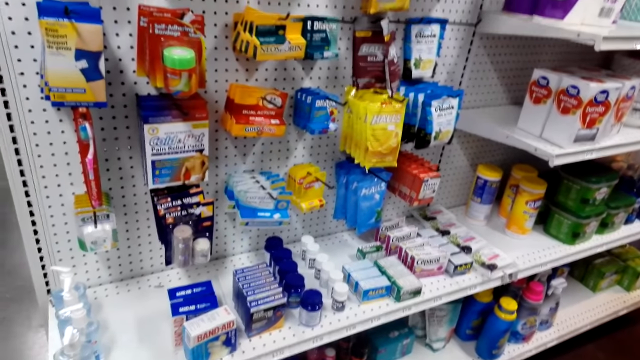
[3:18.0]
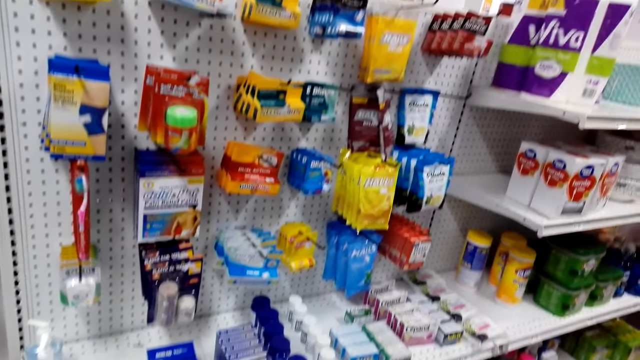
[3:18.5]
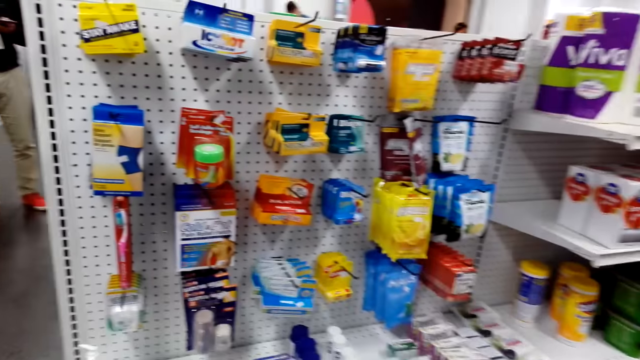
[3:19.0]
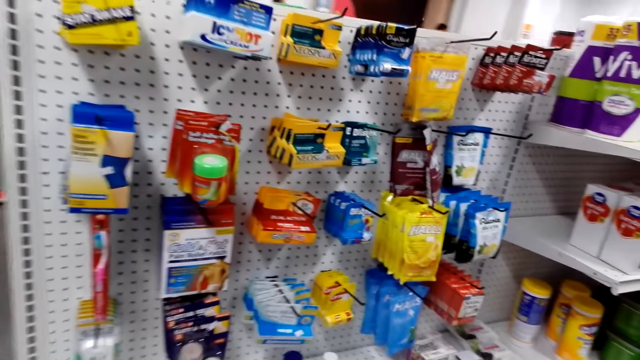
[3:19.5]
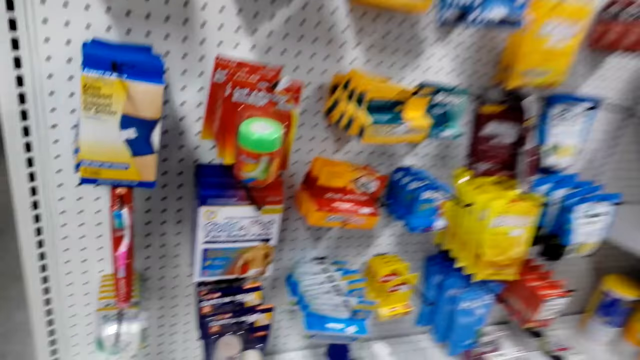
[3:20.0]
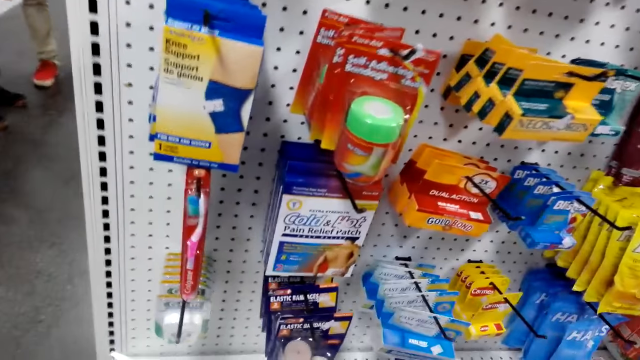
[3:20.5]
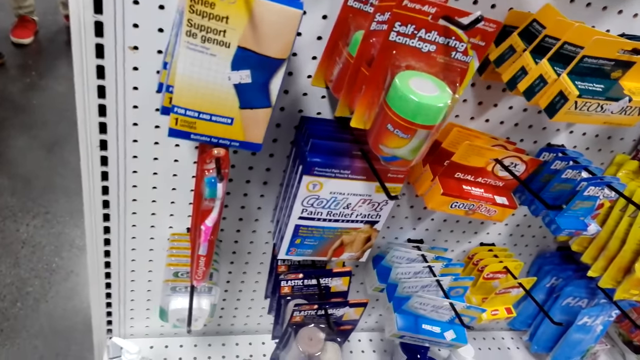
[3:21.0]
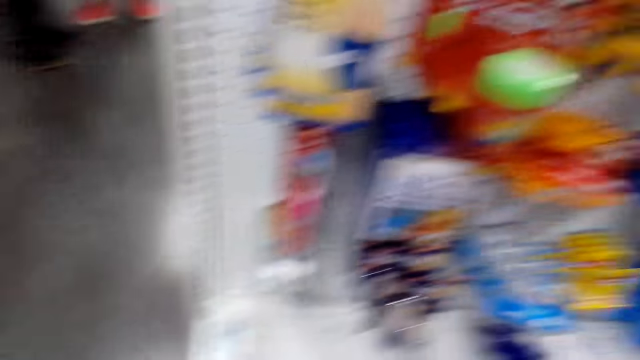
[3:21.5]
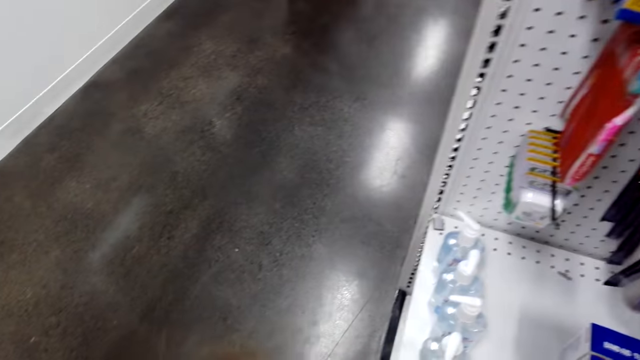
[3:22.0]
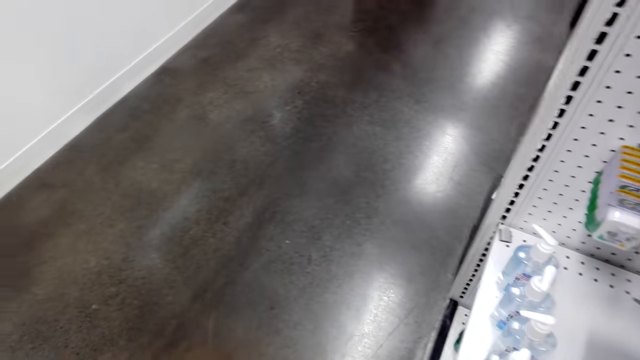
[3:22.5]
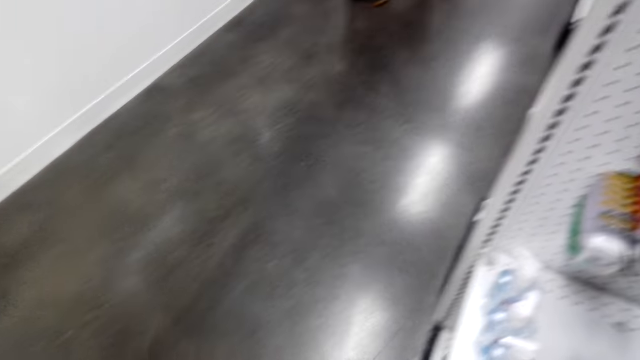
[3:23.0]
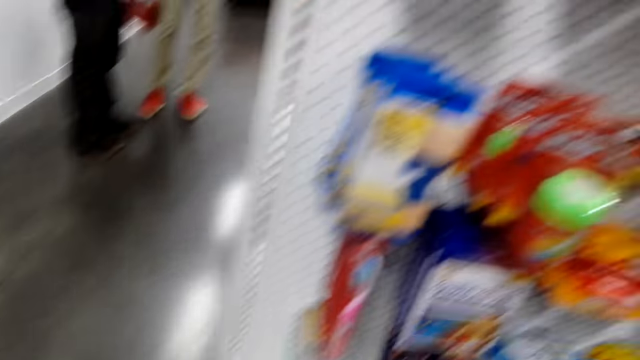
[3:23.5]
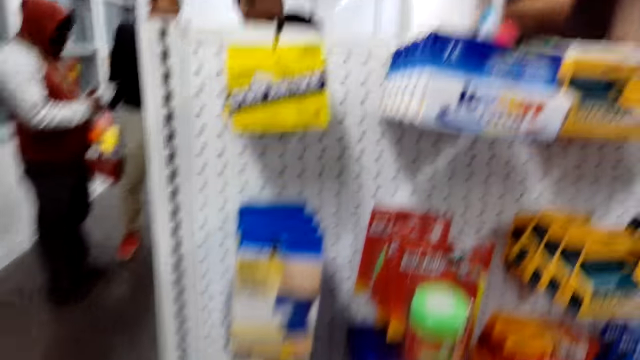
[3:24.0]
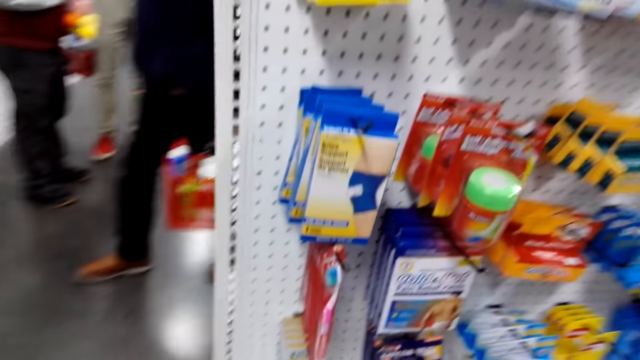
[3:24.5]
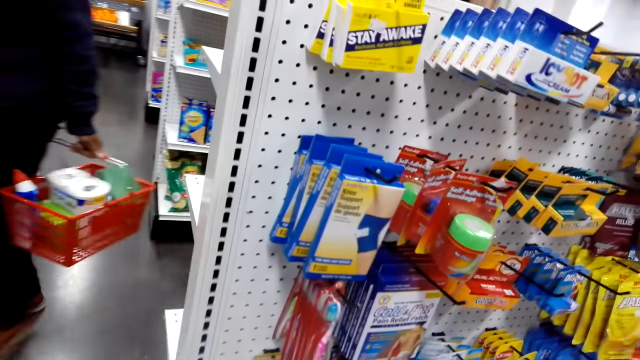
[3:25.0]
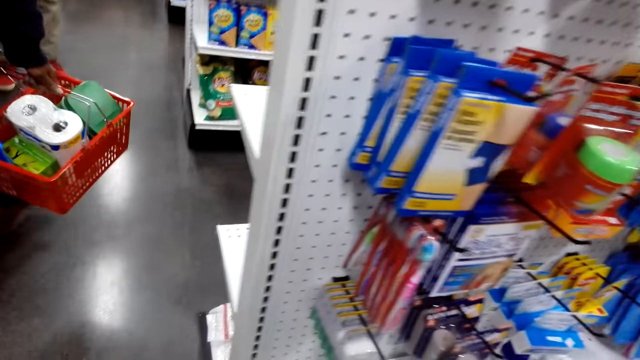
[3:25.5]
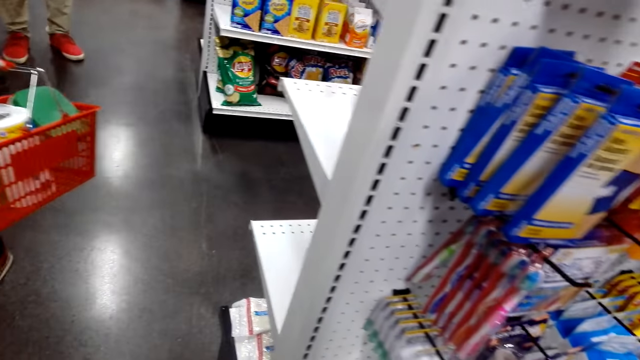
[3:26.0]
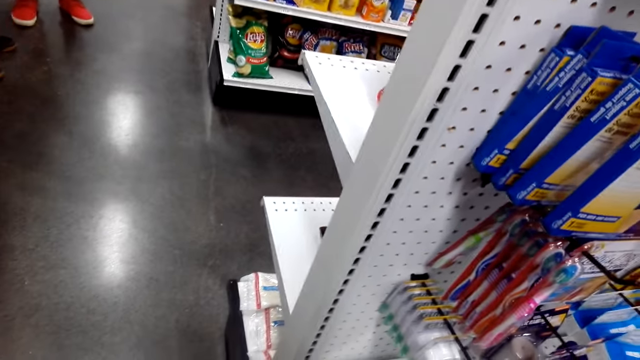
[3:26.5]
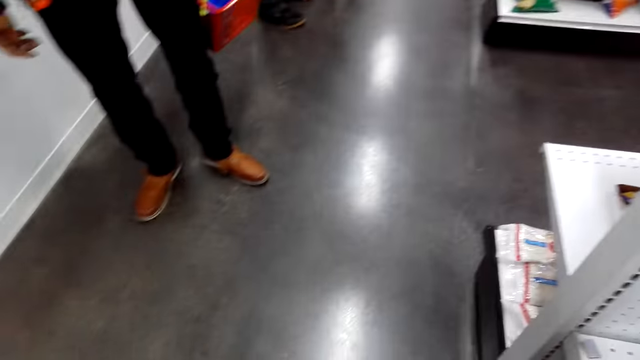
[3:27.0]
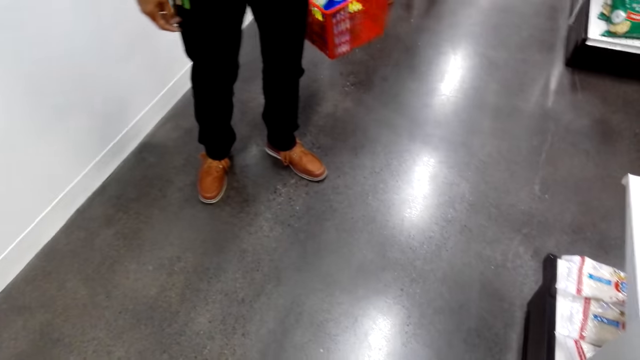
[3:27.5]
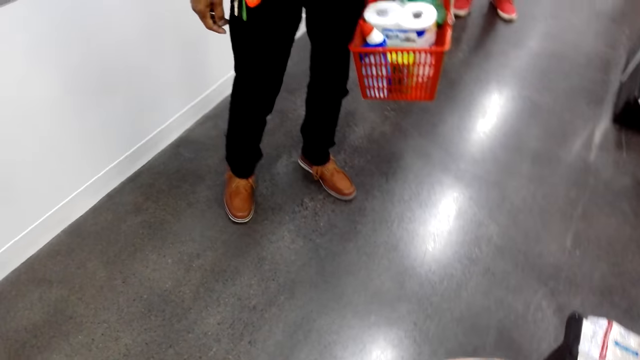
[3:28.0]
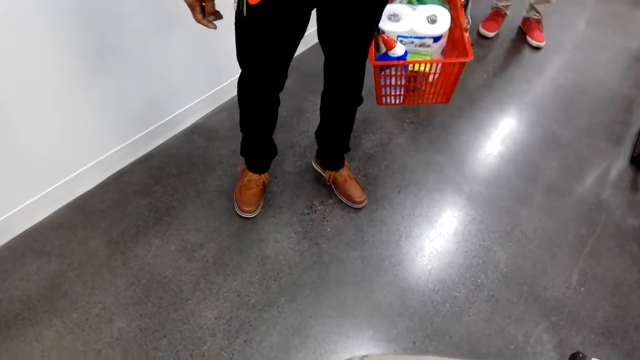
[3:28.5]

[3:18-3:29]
A man appears. Another man appears. The camera wearer looks around. Another man steps forward. The man looks around.

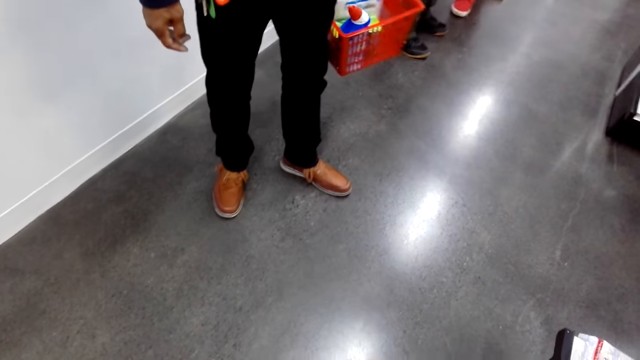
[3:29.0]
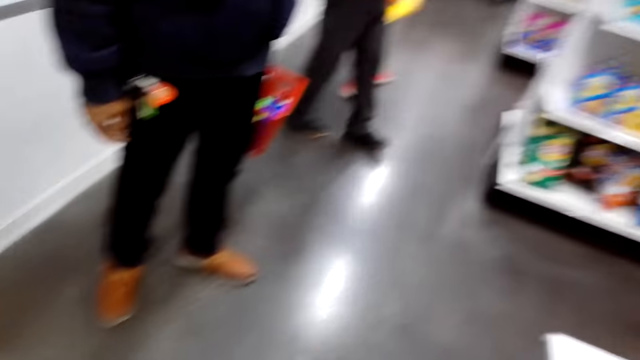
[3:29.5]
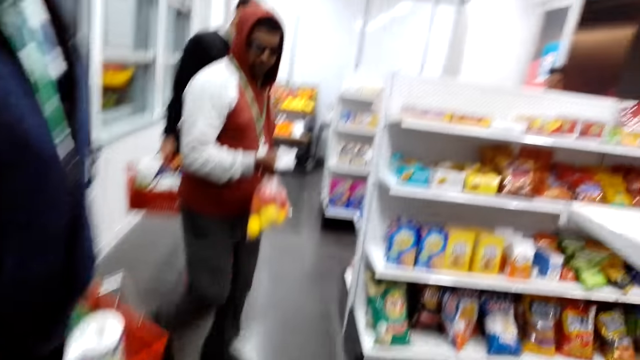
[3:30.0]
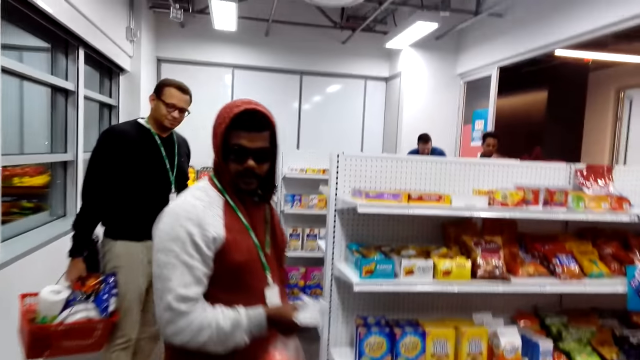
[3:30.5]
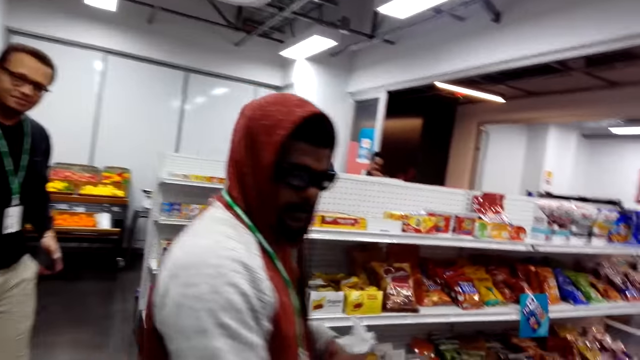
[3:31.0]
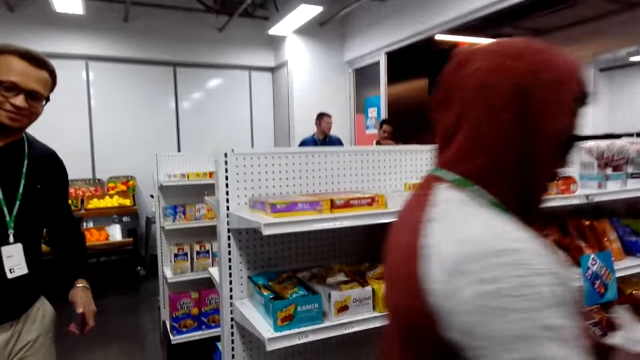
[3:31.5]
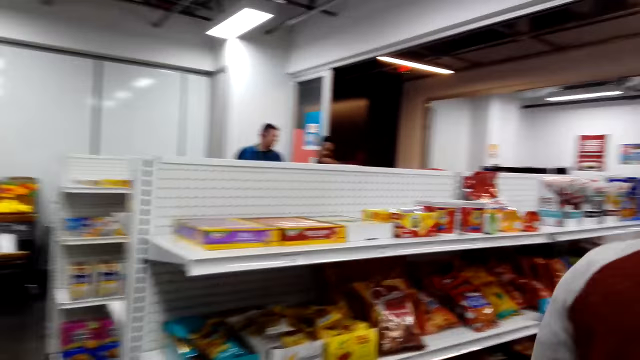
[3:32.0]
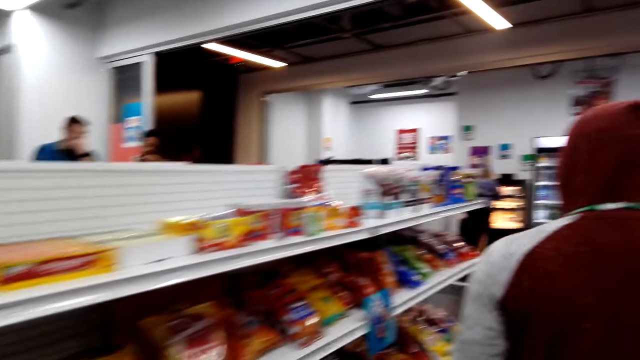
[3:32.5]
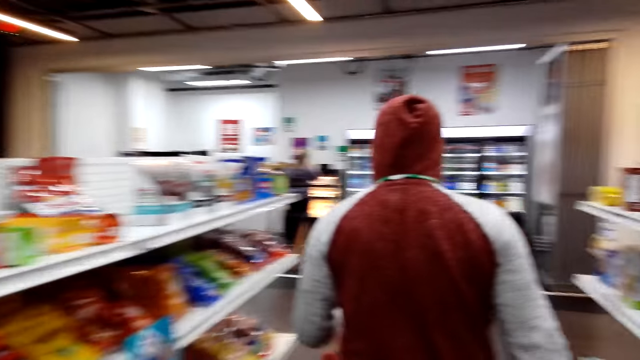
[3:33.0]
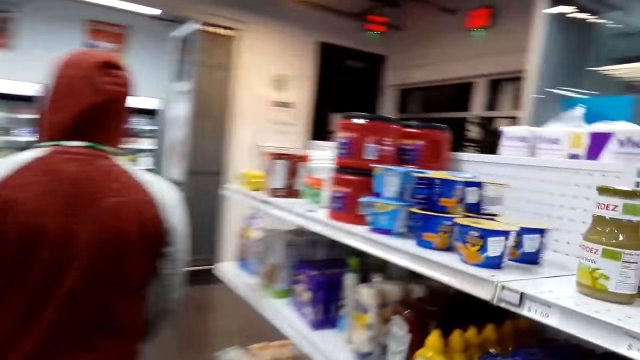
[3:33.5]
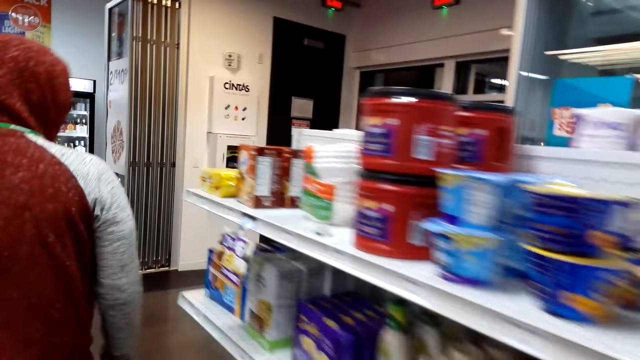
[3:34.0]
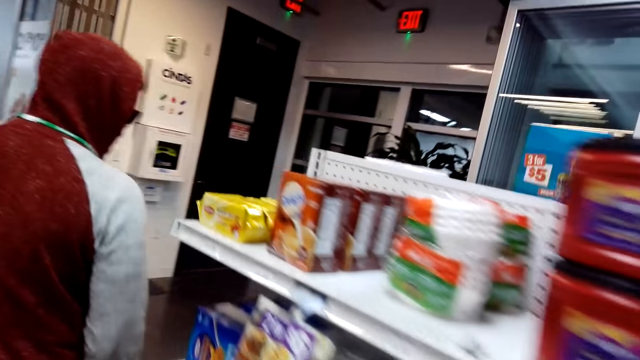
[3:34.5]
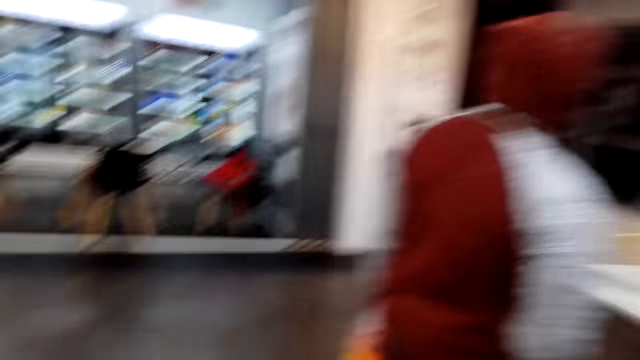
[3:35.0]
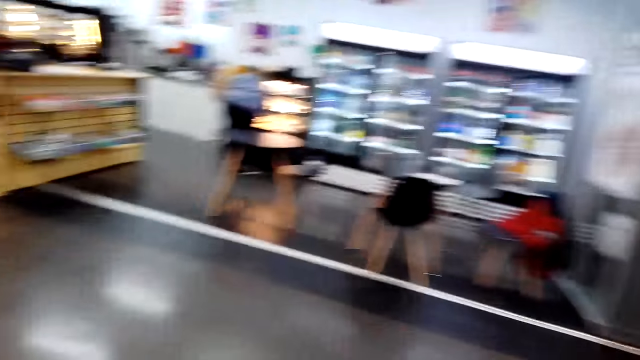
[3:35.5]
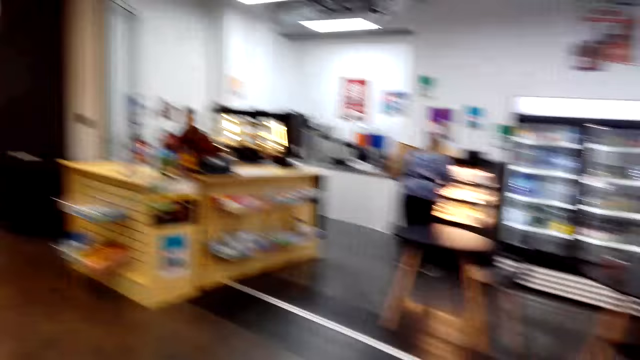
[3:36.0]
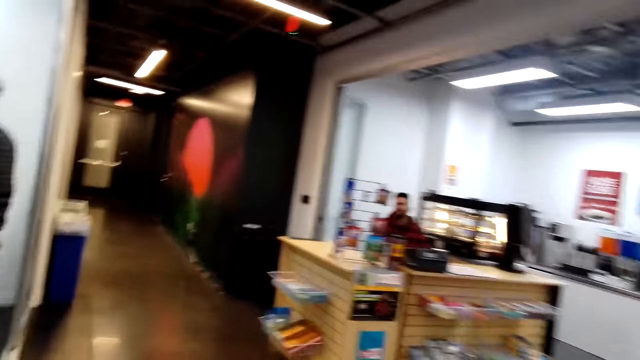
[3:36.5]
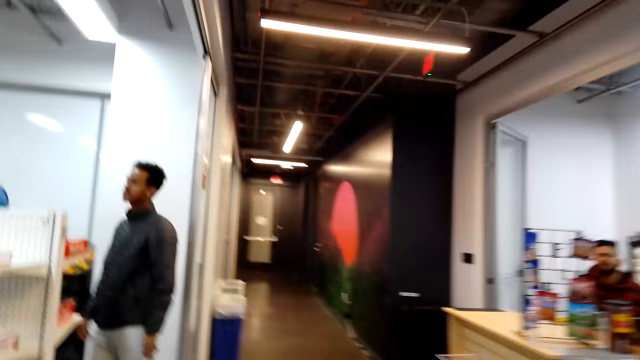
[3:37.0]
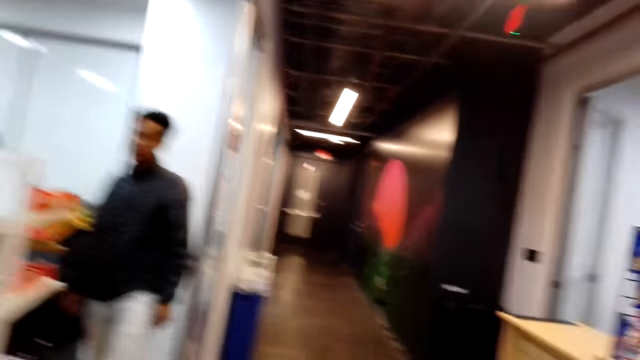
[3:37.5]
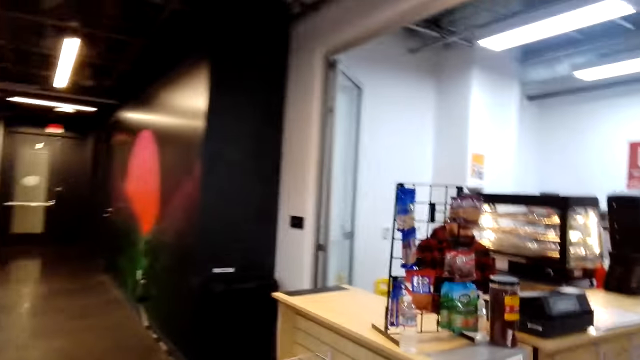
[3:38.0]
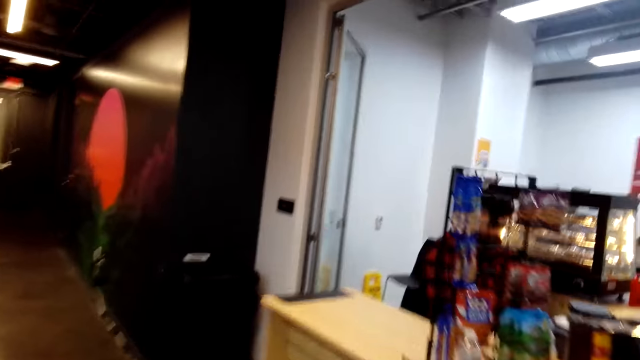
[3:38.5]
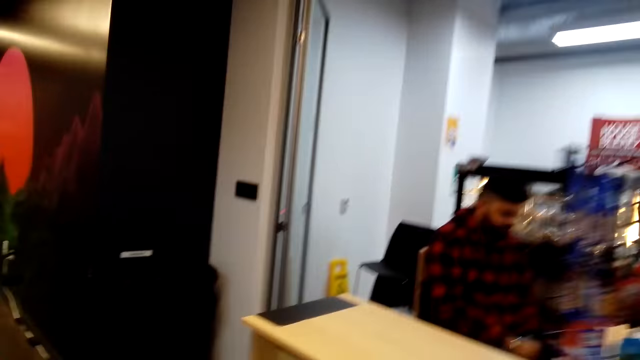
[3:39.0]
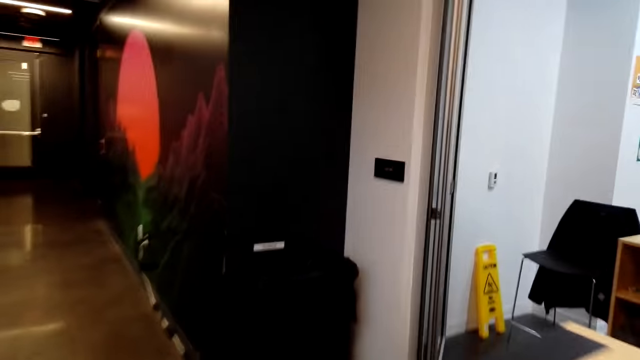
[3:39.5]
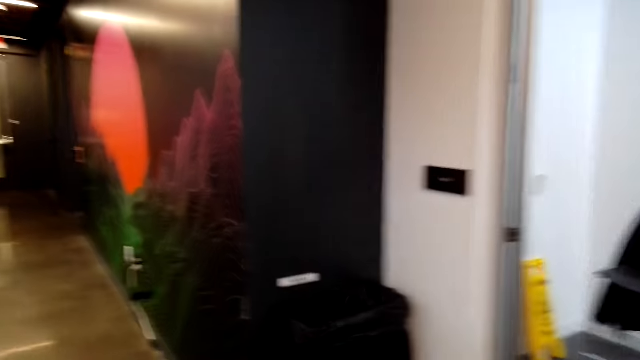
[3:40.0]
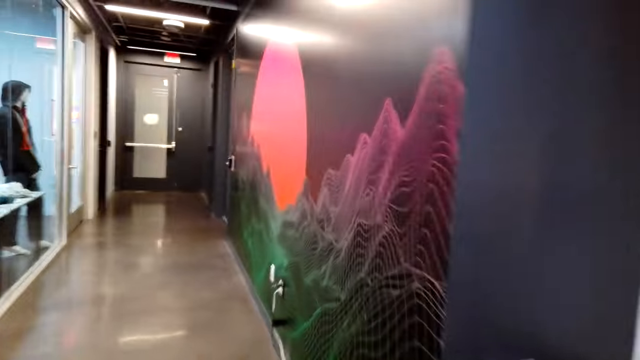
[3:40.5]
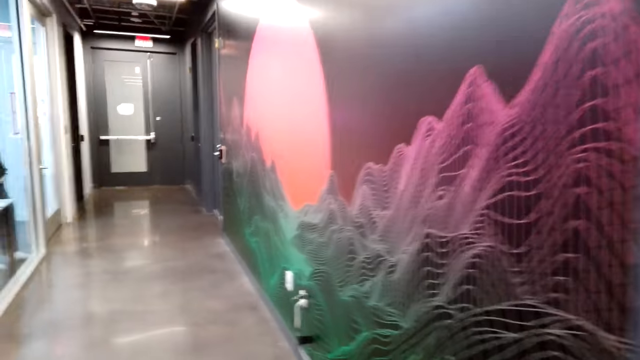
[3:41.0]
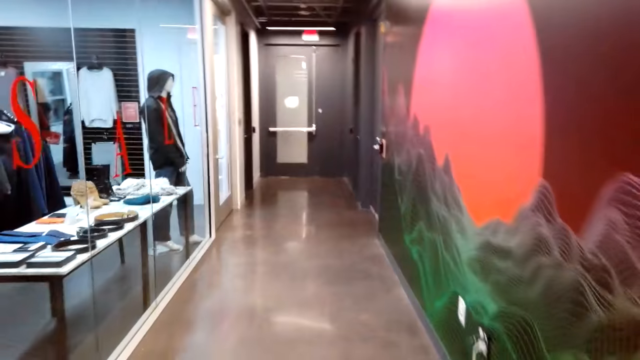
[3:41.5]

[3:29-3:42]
A man steps forward. The camera wearer looks around. They step forward. Another man steps forward. The camera wearer walks around.
